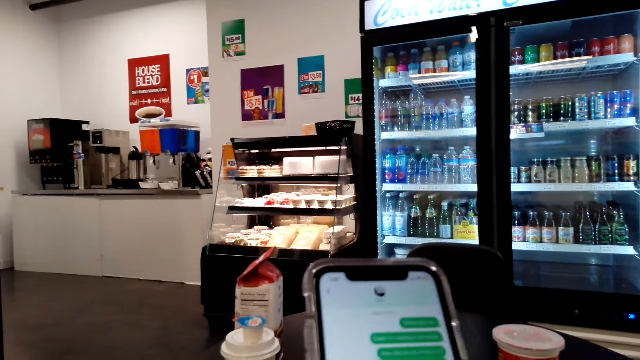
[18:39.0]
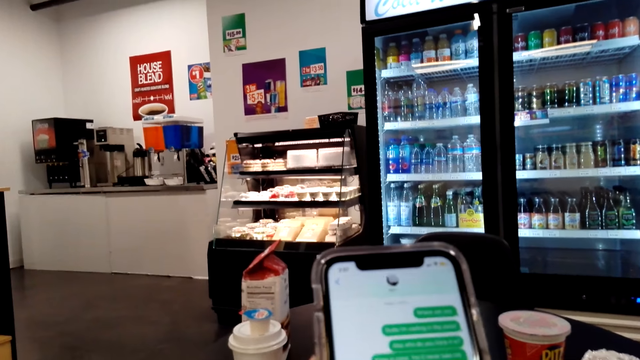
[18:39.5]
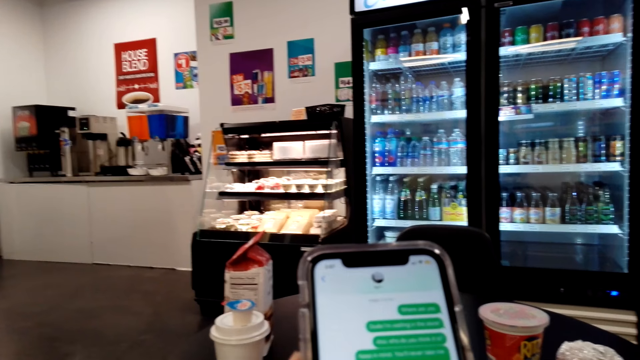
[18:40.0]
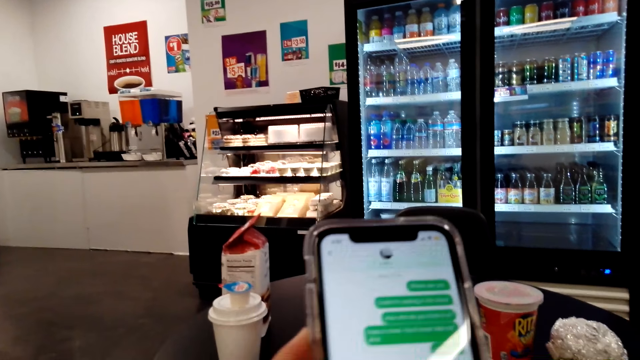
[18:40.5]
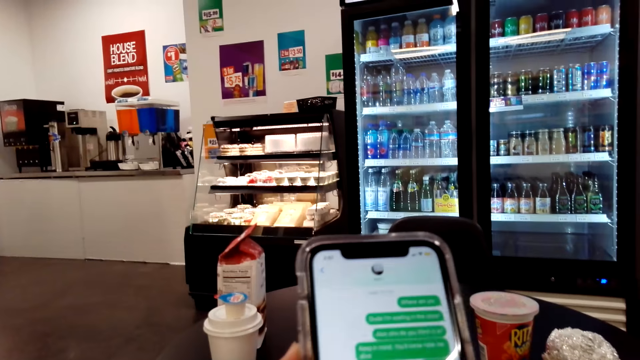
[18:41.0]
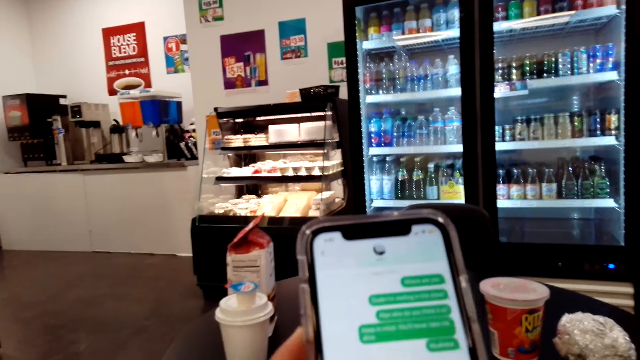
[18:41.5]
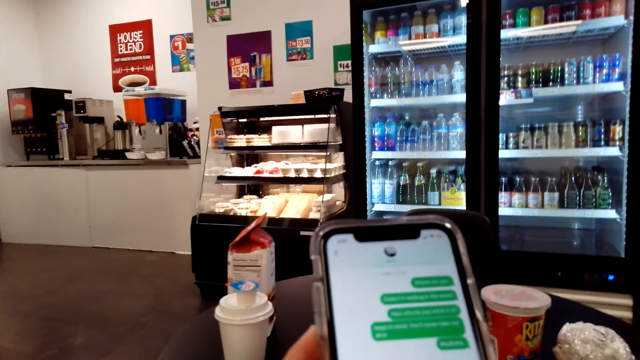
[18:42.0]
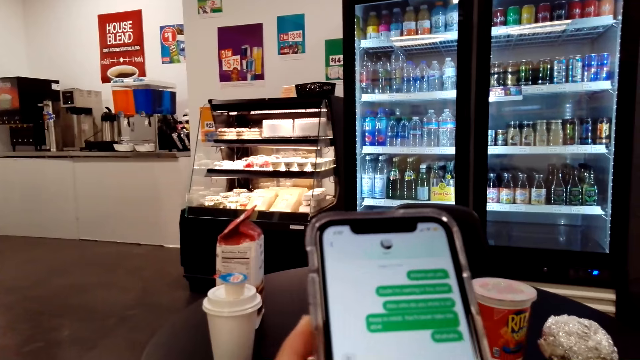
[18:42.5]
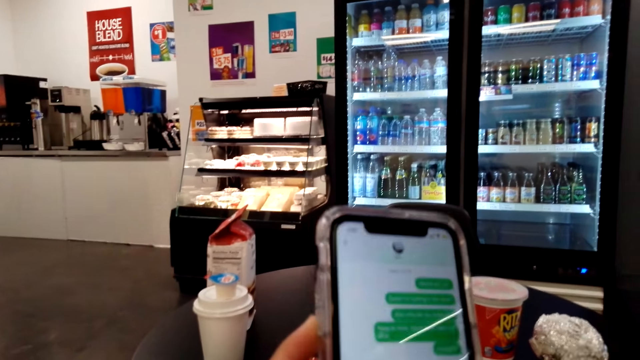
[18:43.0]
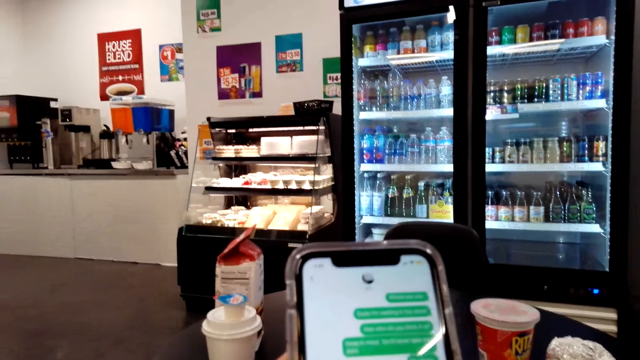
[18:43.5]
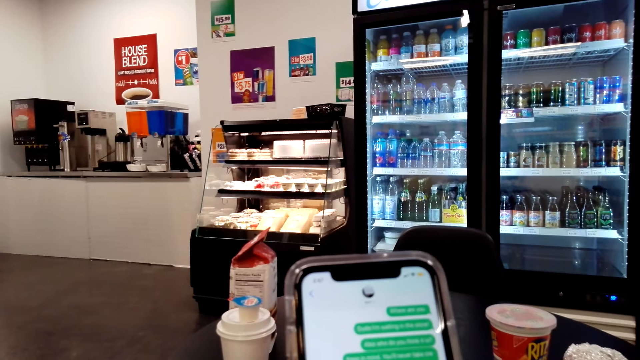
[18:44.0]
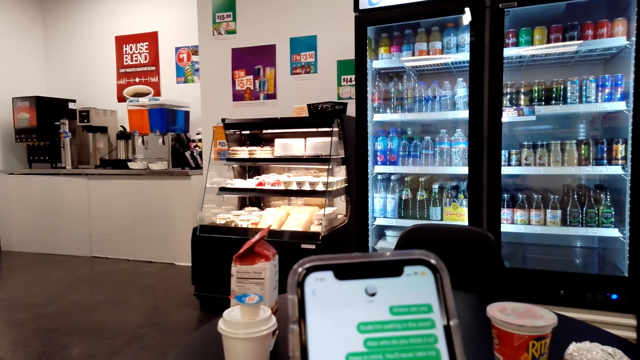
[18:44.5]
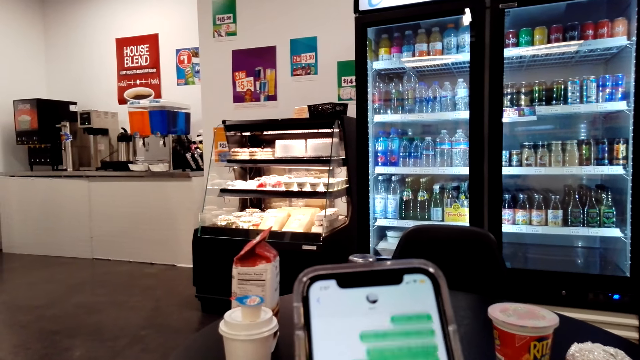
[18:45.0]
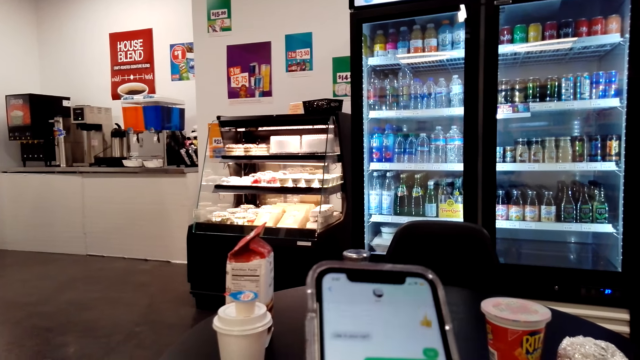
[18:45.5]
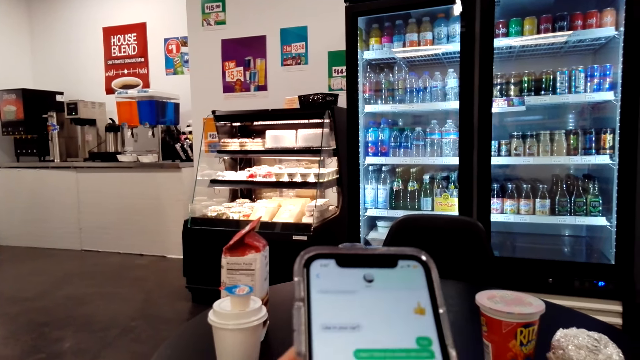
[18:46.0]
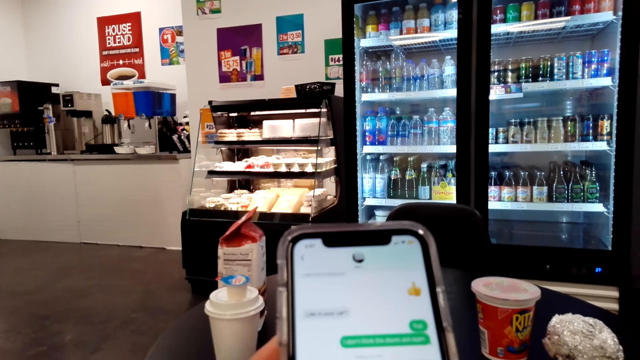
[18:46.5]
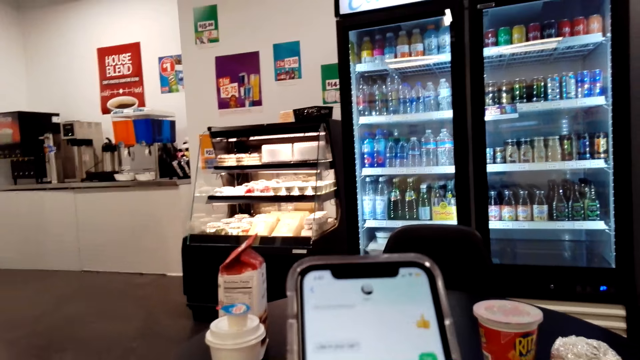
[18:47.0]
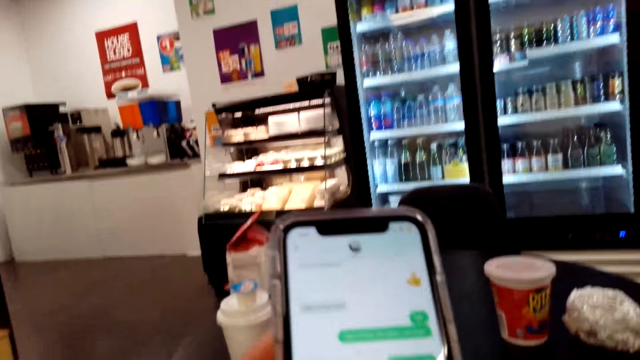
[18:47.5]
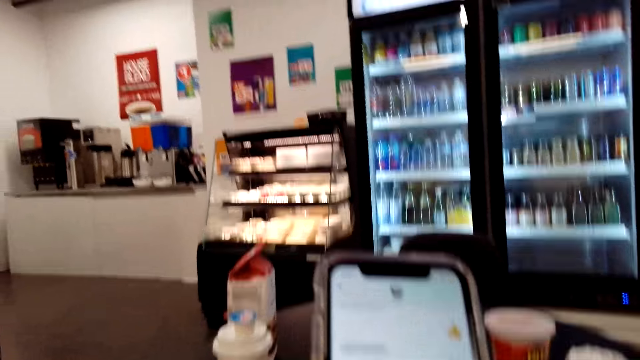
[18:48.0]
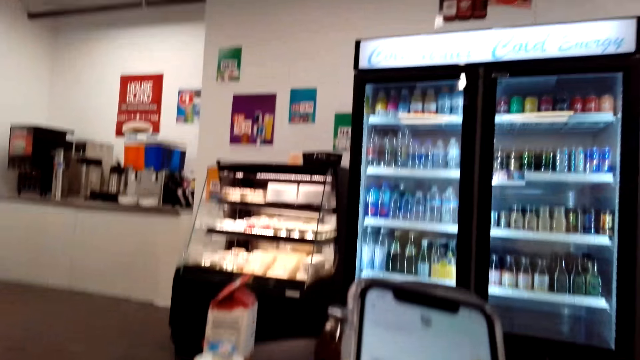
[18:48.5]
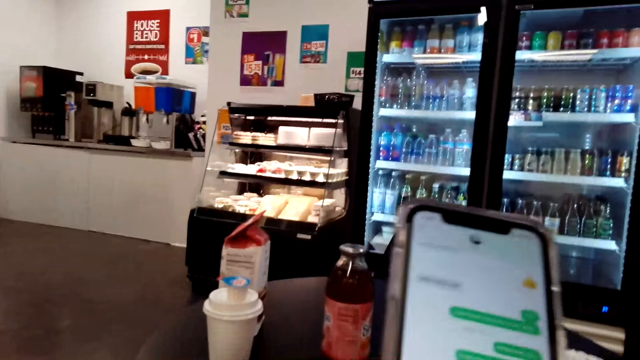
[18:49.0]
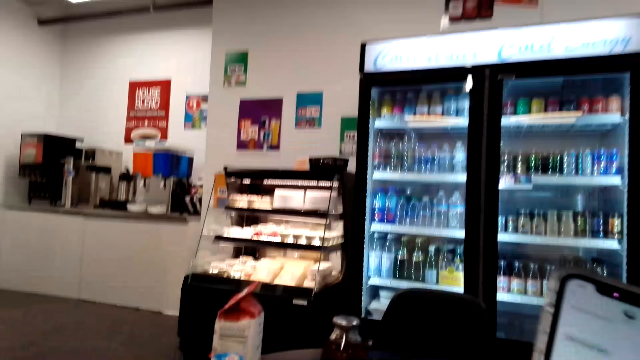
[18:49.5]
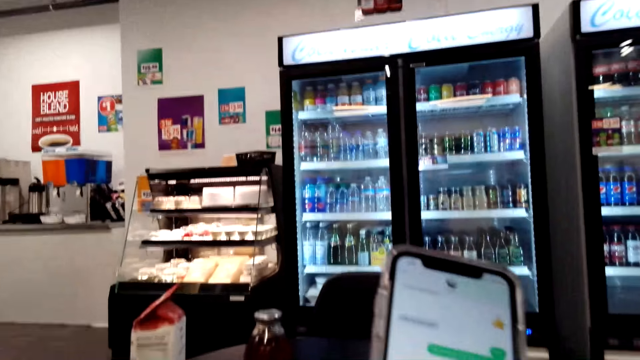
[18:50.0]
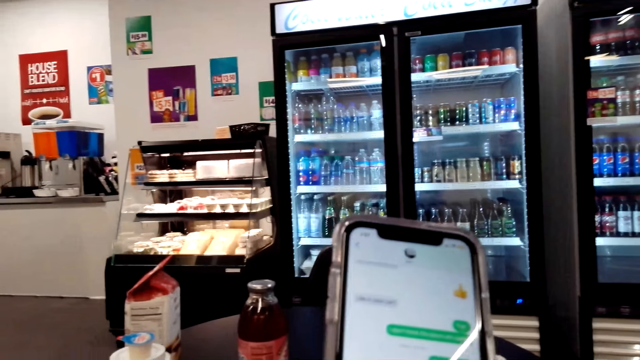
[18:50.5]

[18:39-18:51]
The camera wearer scrolls the phone. They look at the phone.

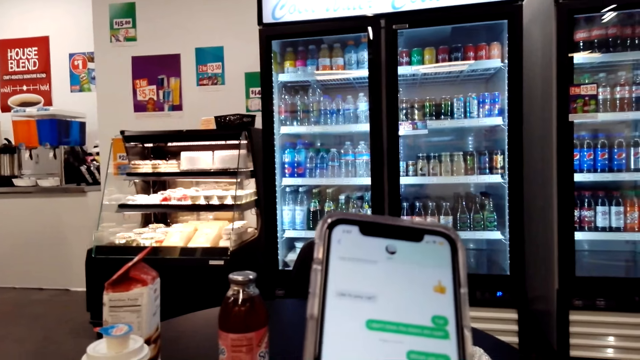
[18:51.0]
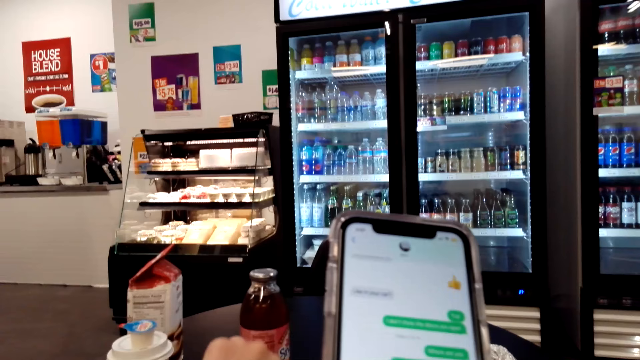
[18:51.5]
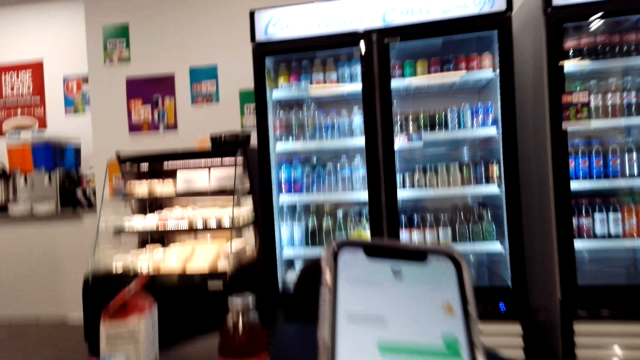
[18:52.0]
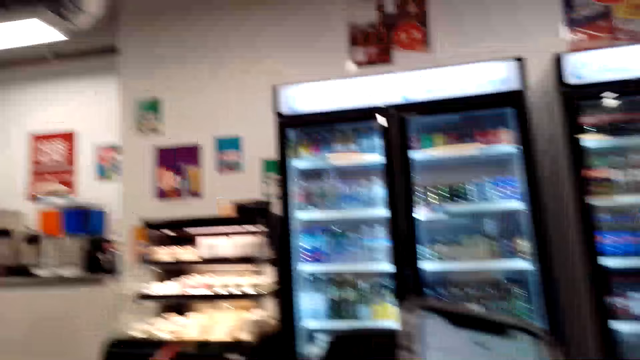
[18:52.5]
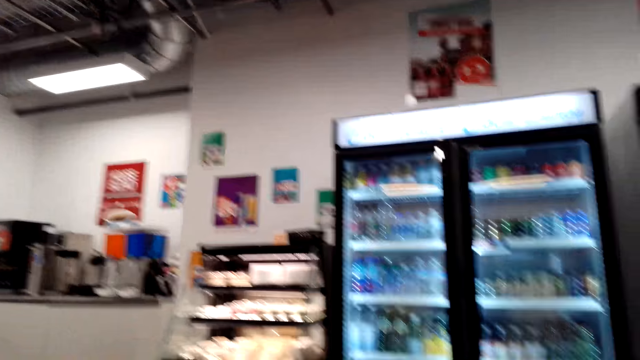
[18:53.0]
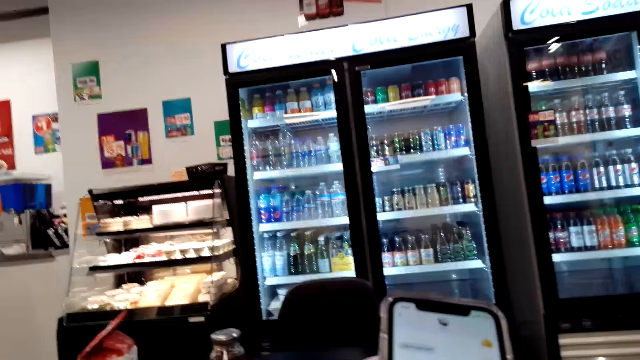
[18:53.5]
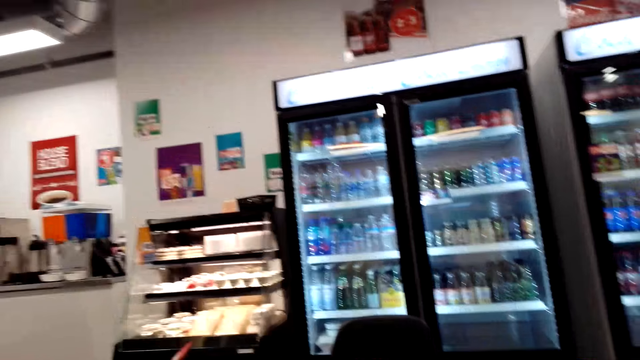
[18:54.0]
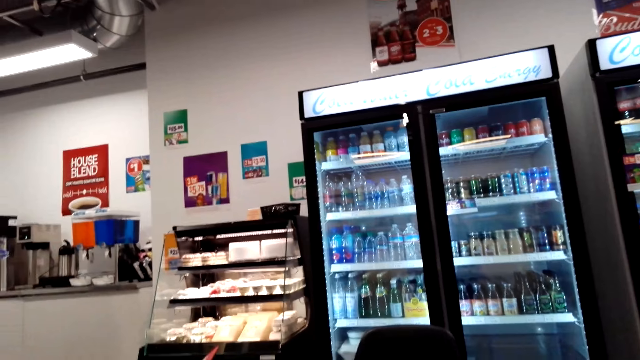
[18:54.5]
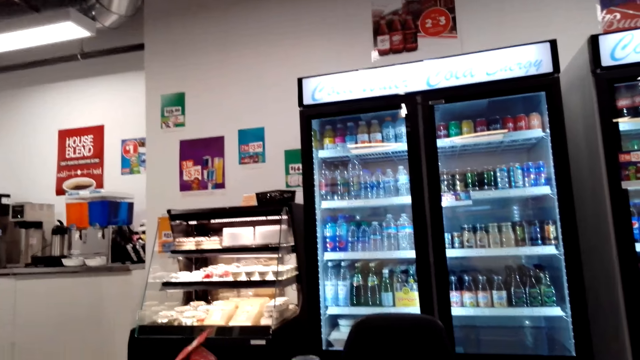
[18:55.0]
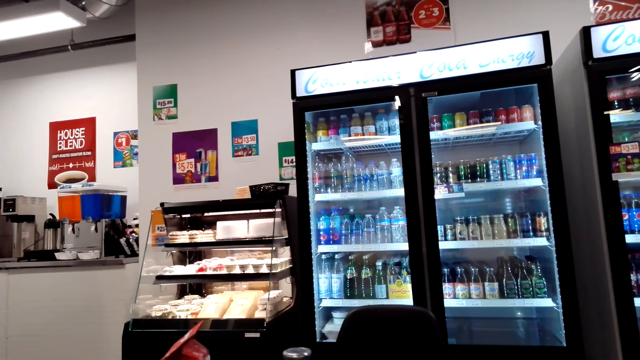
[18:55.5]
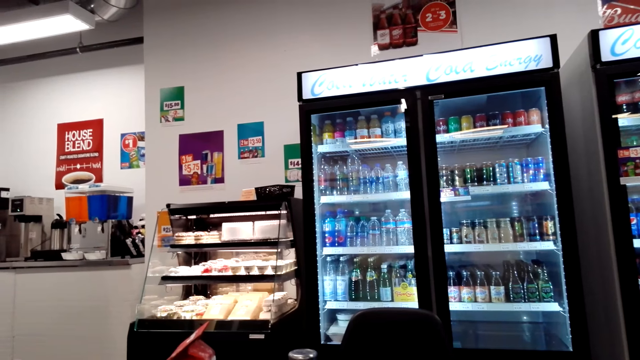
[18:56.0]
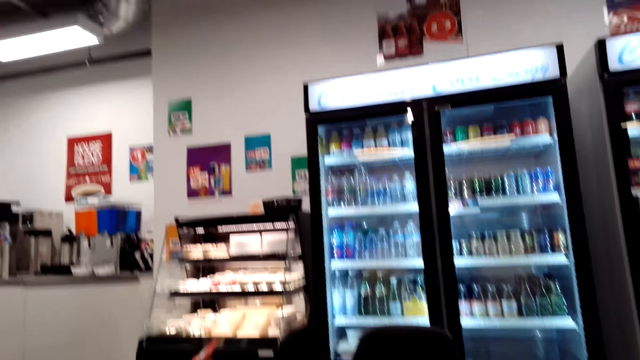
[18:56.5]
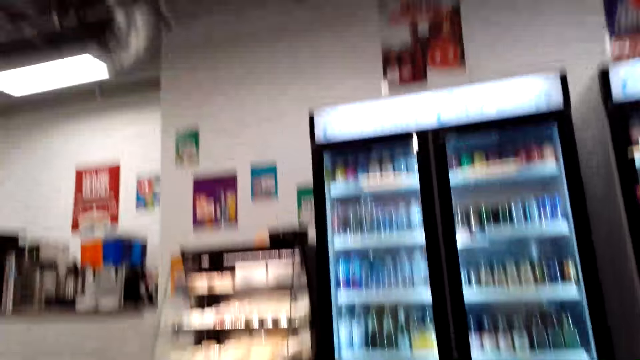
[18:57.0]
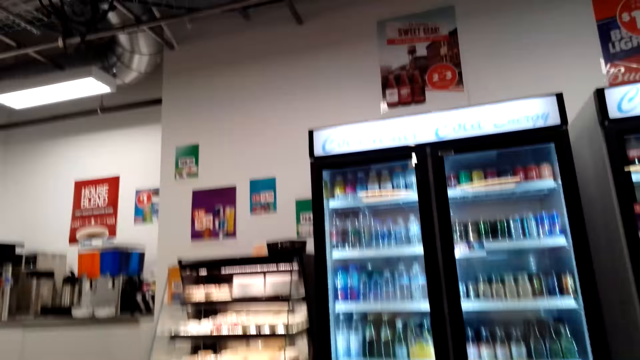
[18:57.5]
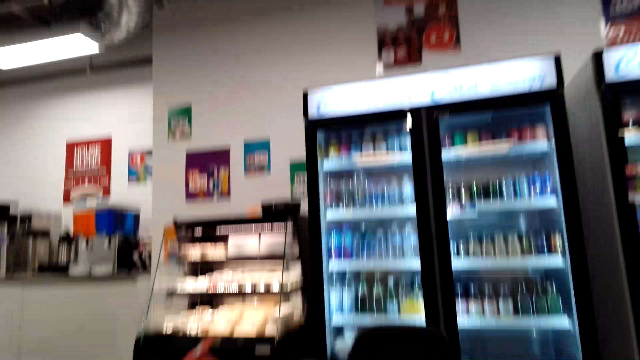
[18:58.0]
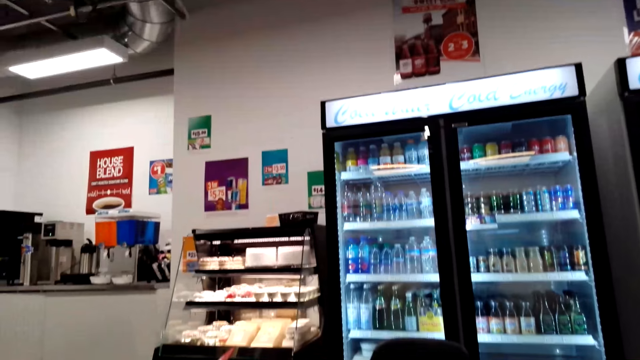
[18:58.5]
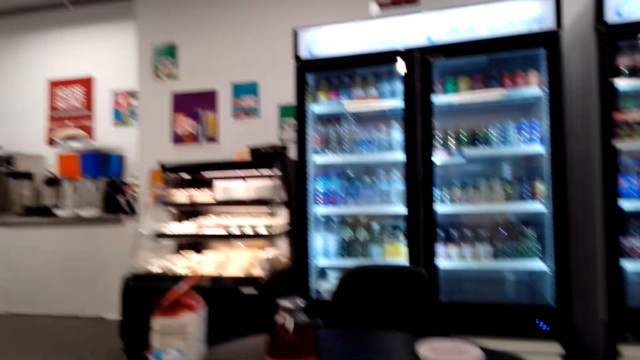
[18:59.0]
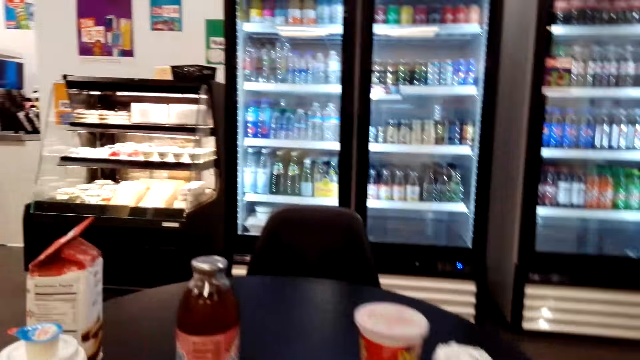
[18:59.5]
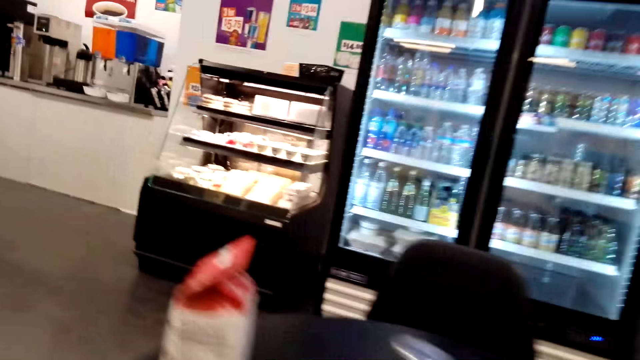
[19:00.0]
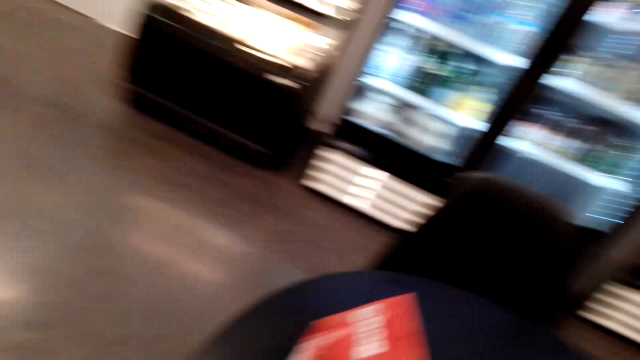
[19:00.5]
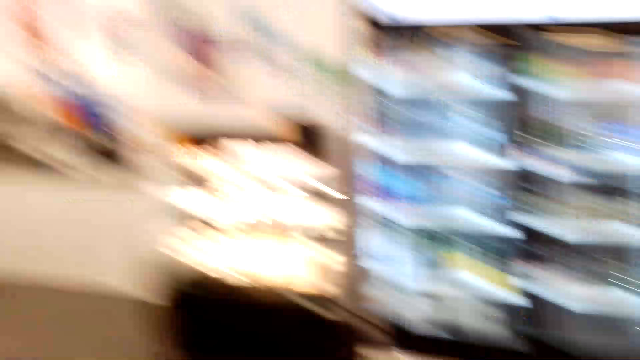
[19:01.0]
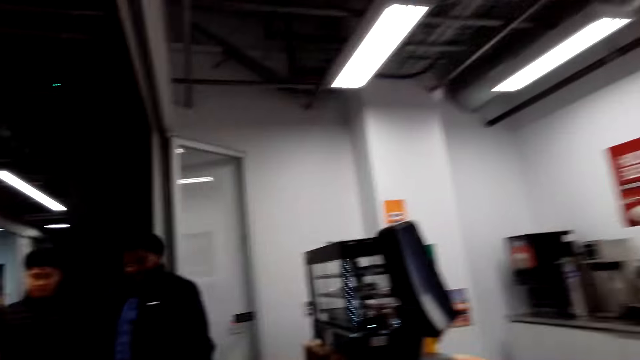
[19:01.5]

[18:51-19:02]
The camera wearer uses the phone. They look at the fridges. They stand up.
